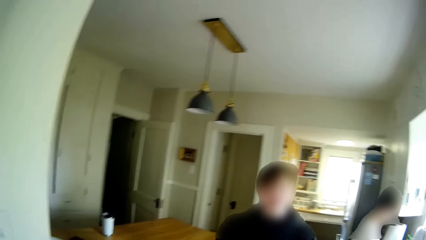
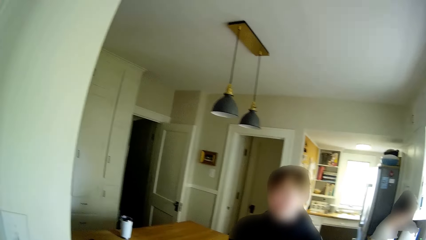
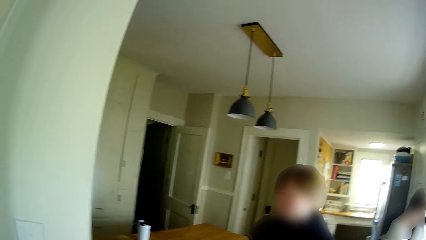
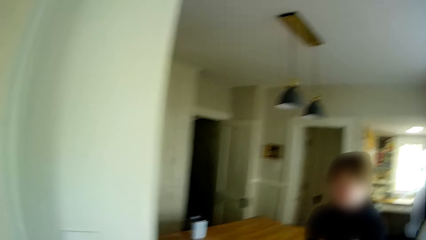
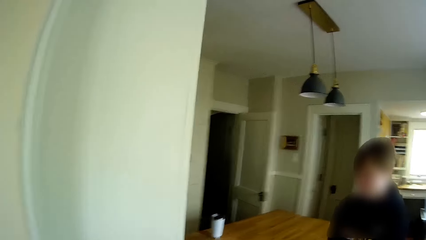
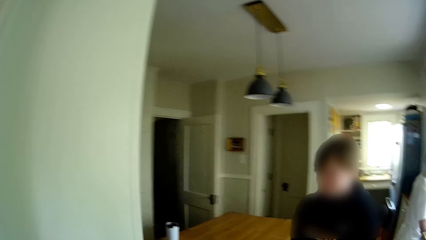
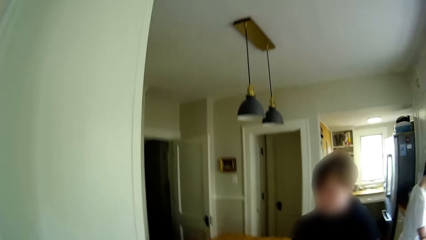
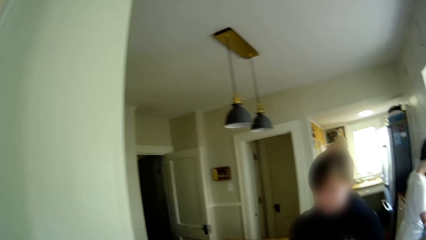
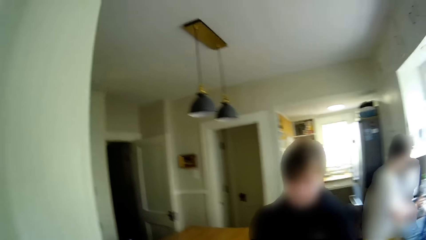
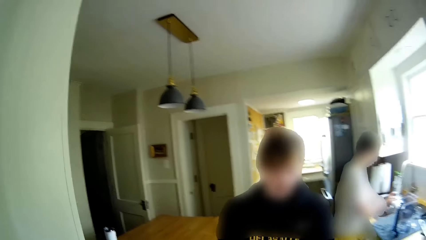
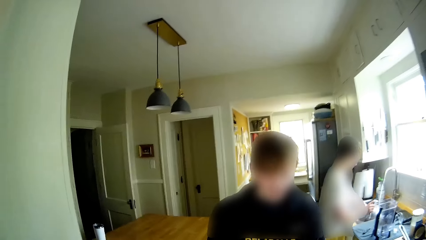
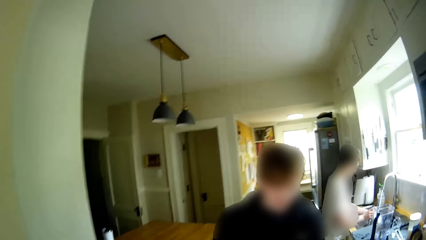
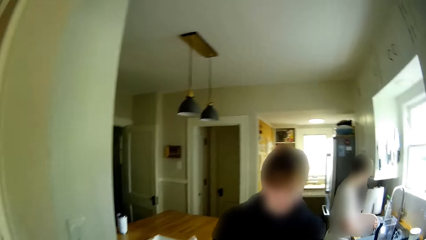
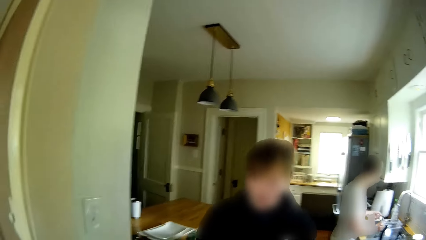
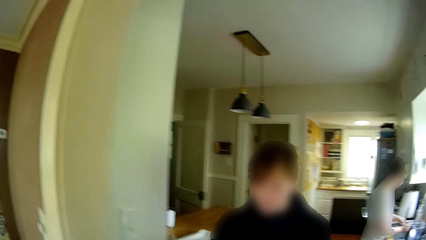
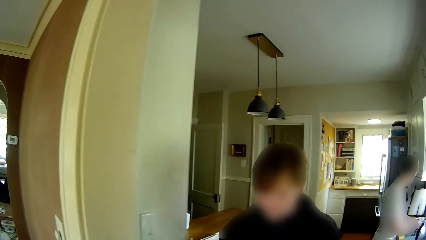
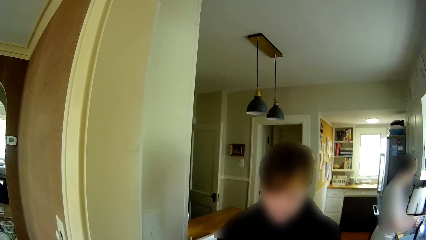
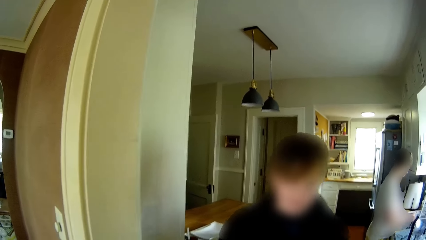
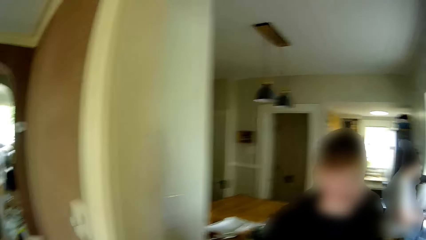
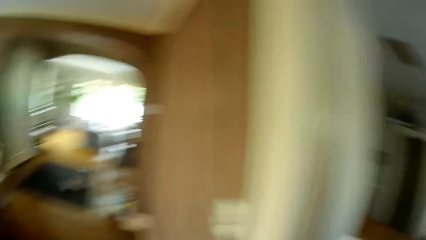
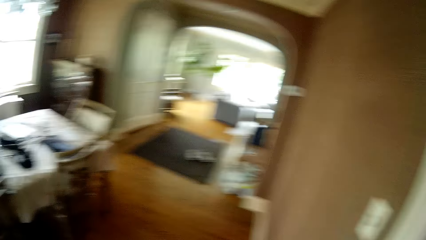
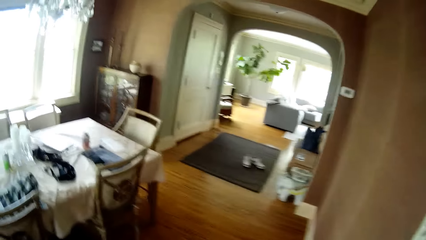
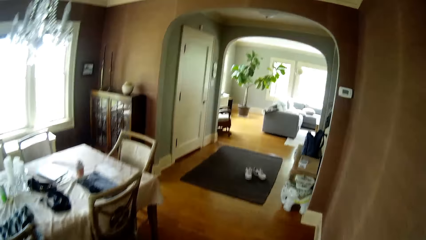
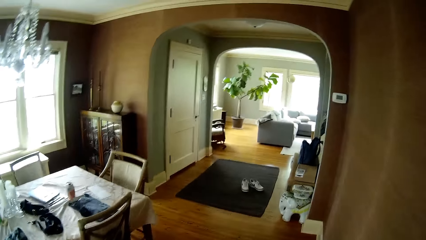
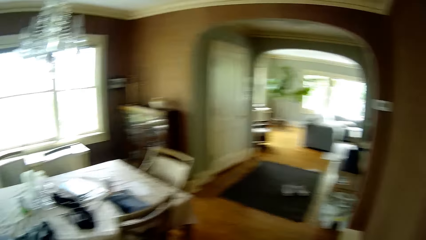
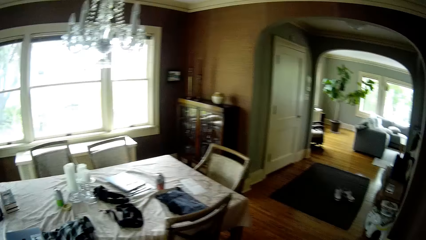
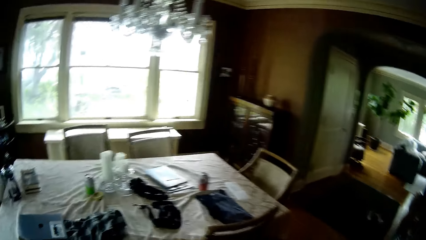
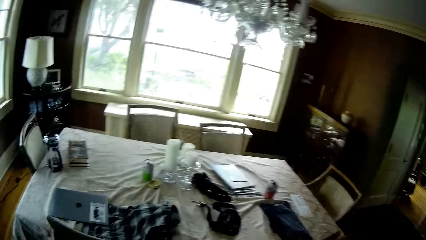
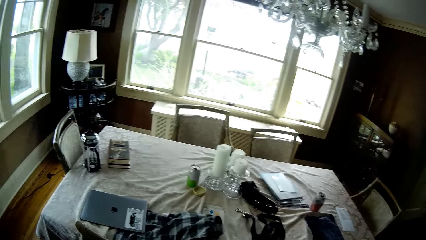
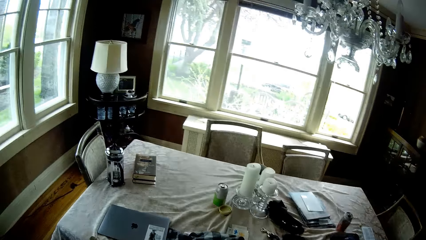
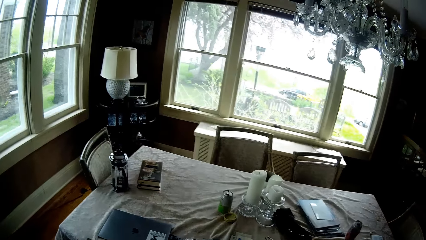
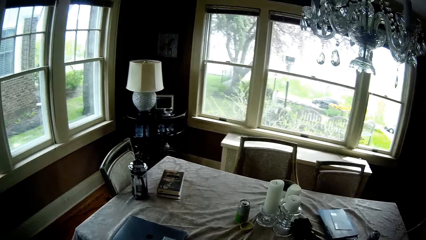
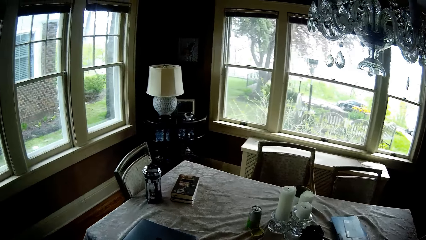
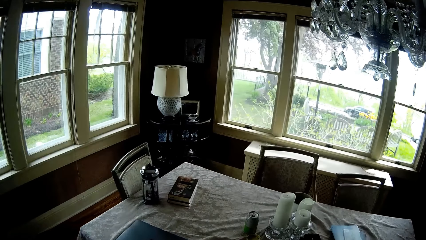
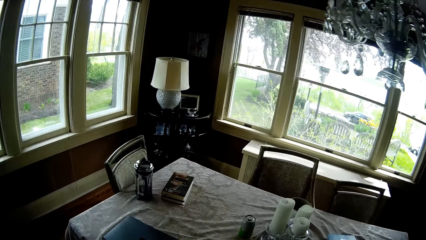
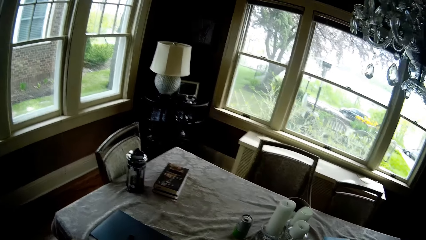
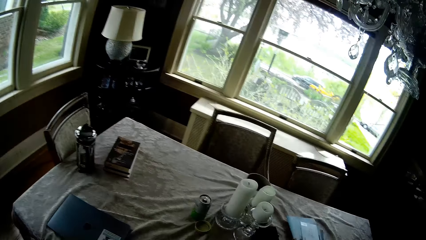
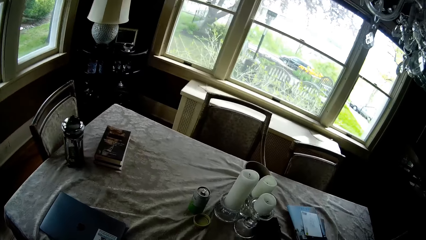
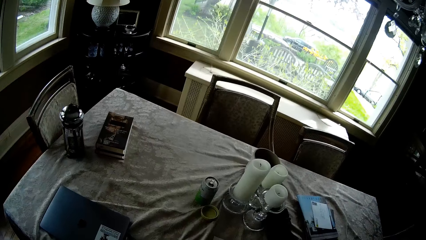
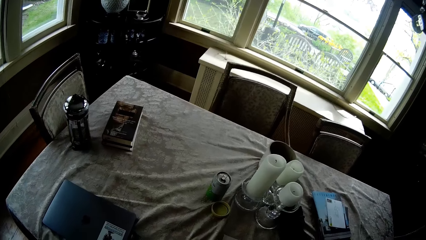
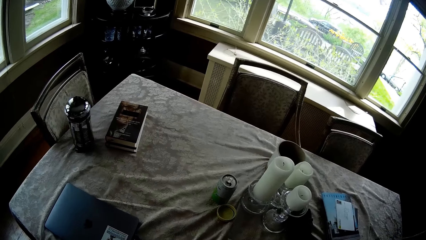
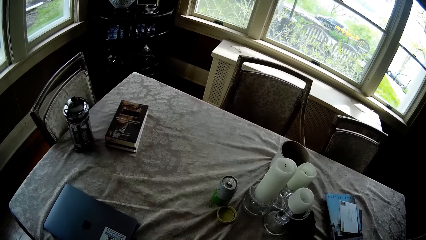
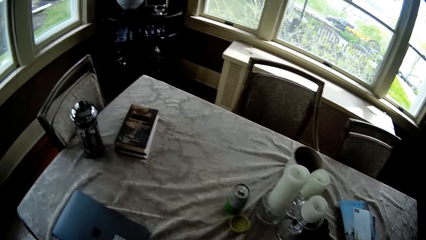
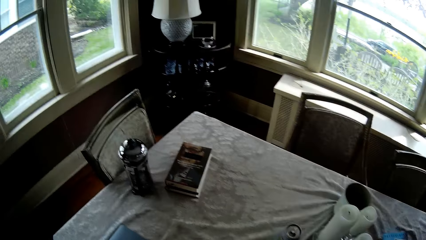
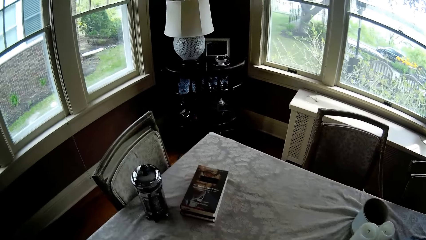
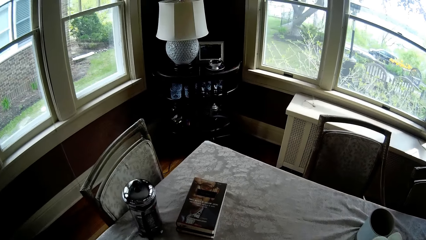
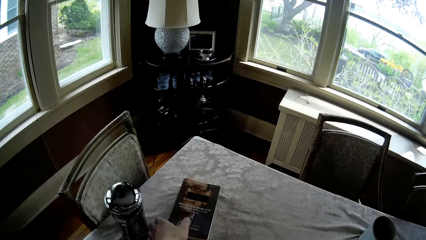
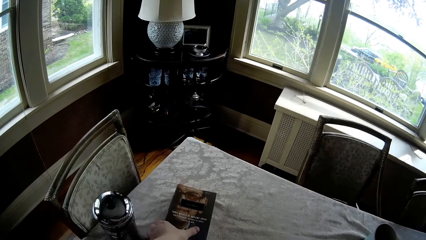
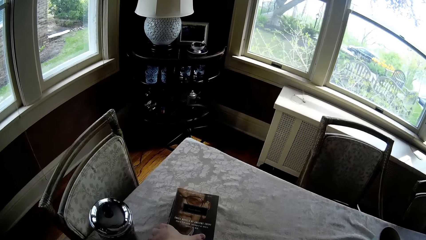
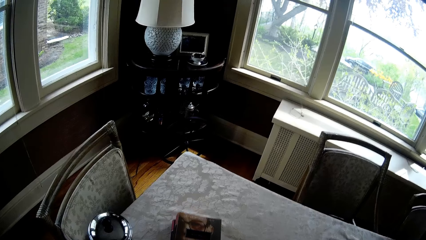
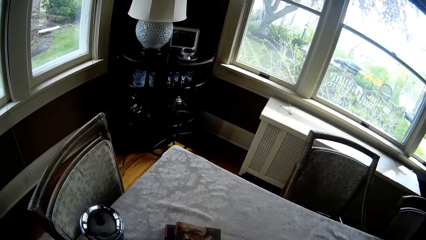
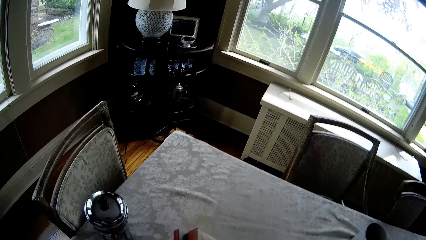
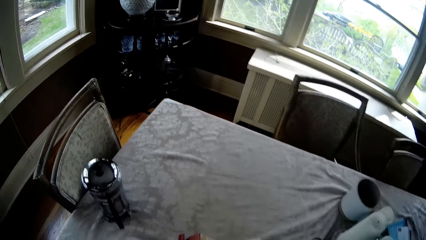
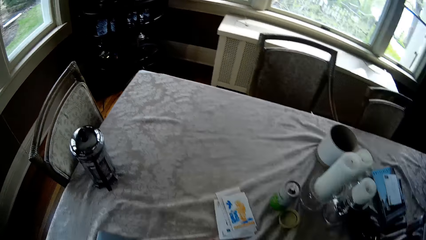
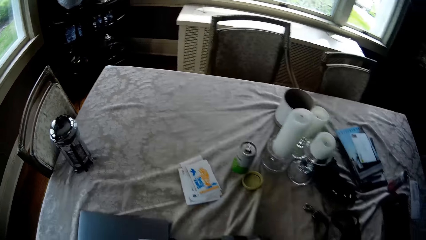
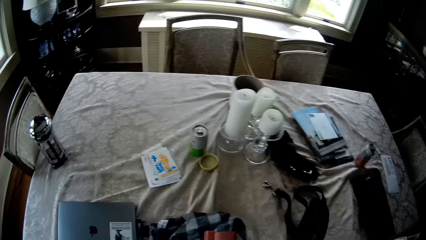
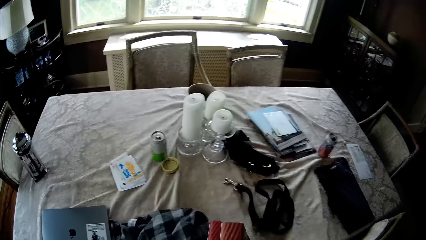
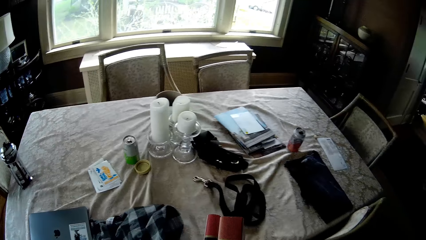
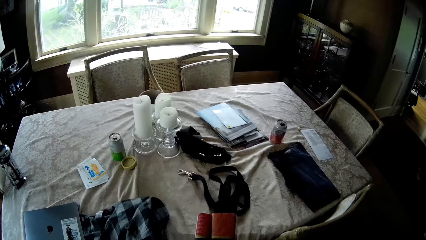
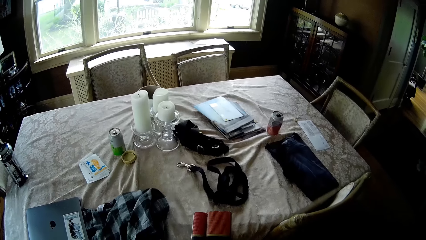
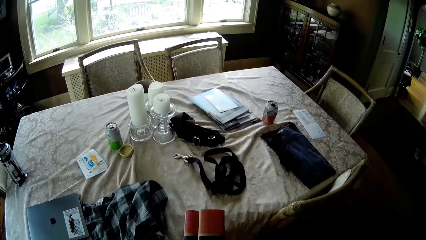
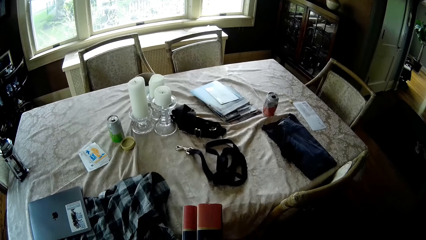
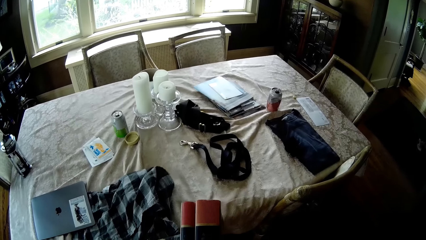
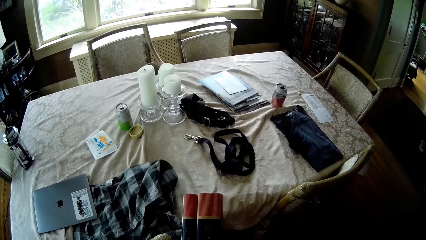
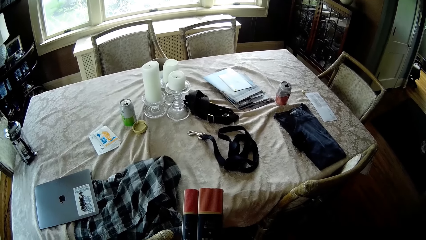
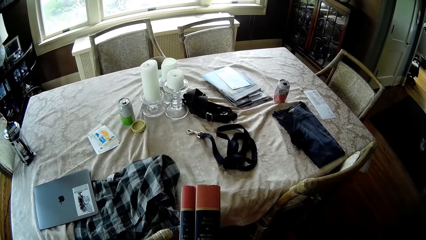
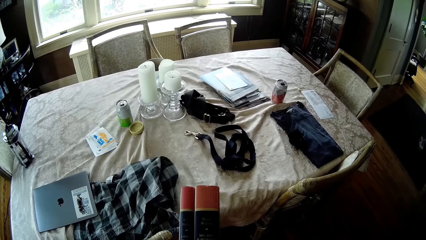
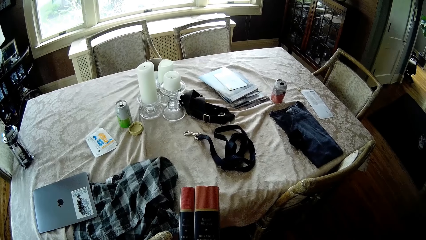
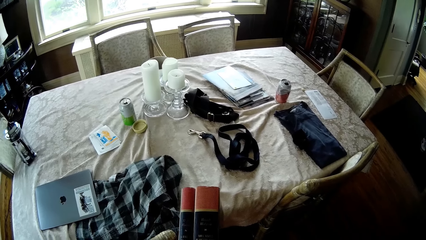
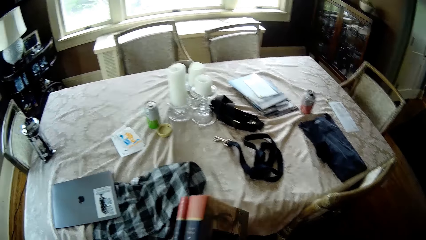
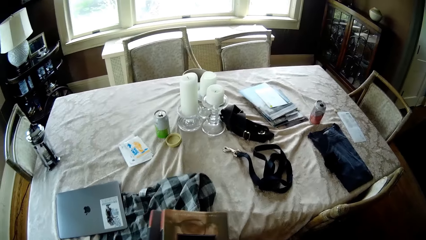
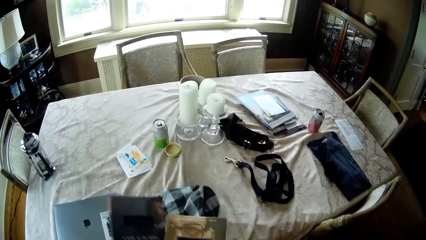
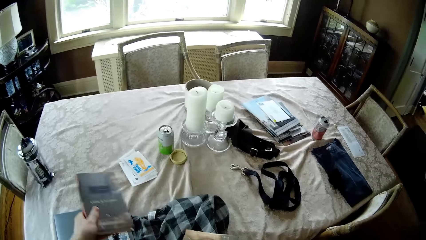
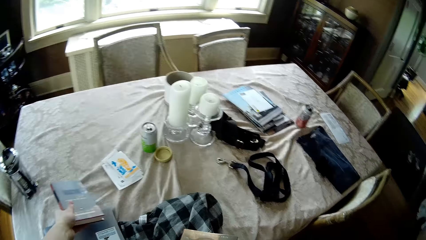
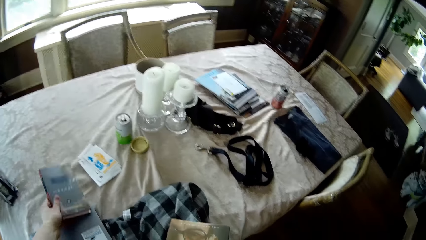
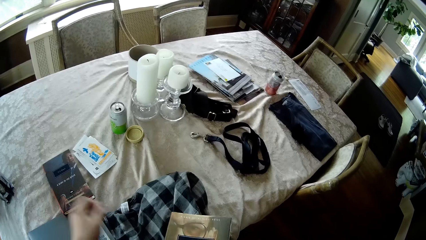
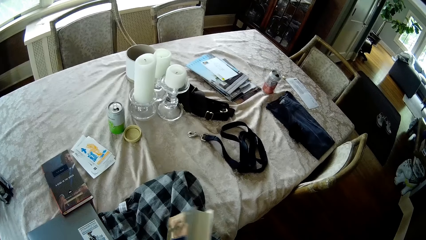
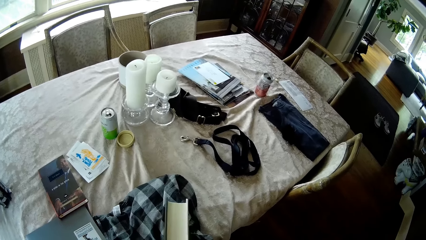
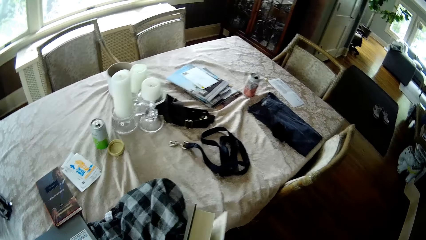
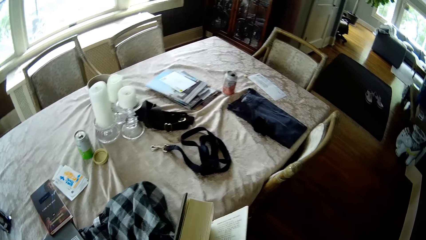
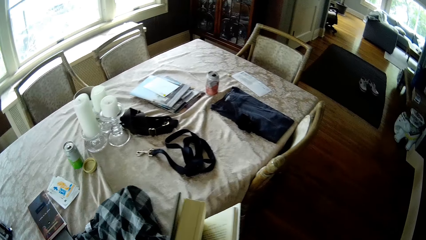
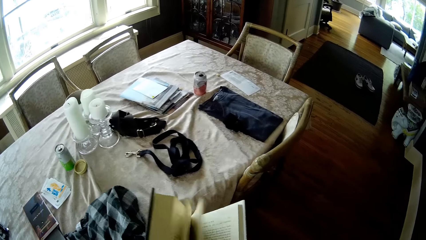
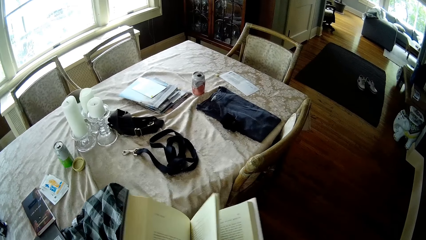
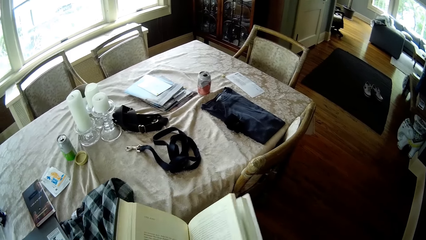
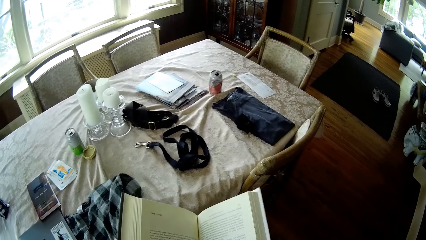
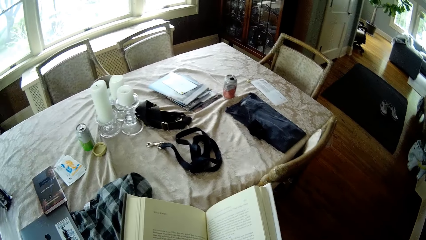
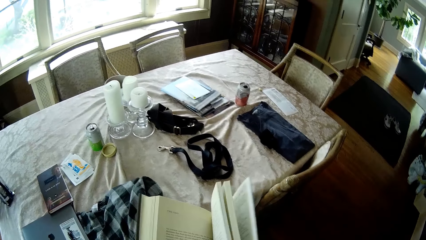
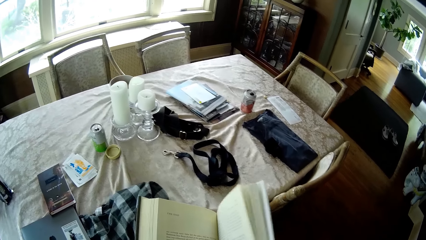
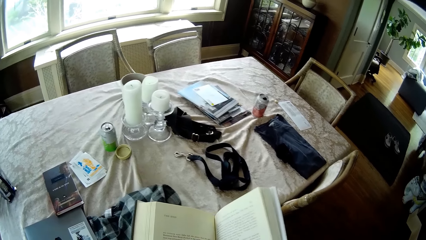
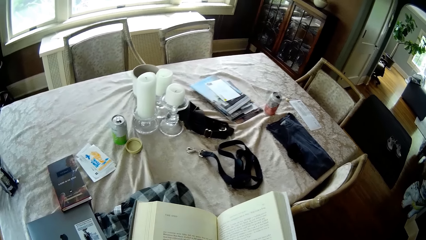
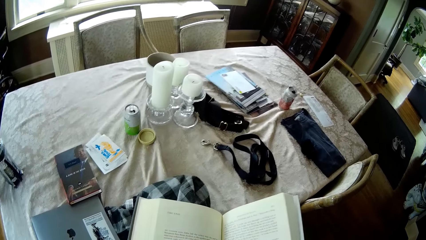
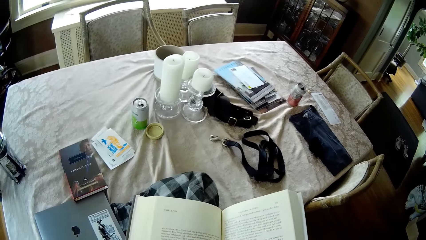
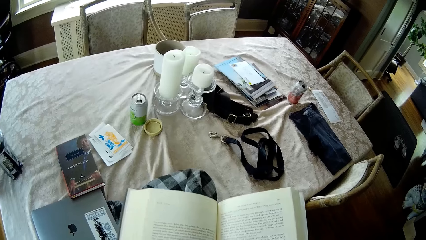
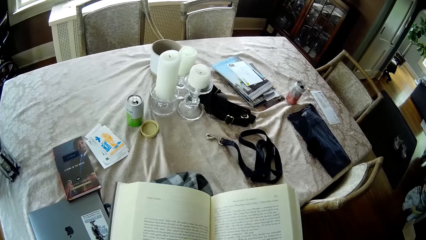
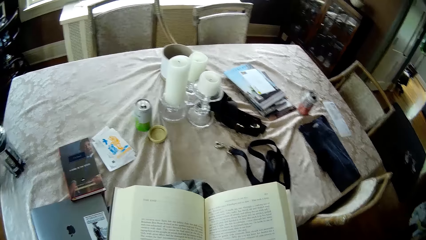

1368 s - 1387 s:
The camera wearer talks with a person. He laughs. He talks with the person. He laughs. He looks around. He talks with the person. He picks two books from a dining table with his left hand. He drops one book in his left hand on the dining table. He opens the book in his left hand. He scans through the book with both hands.
